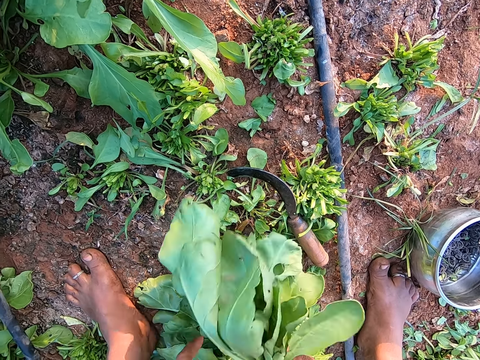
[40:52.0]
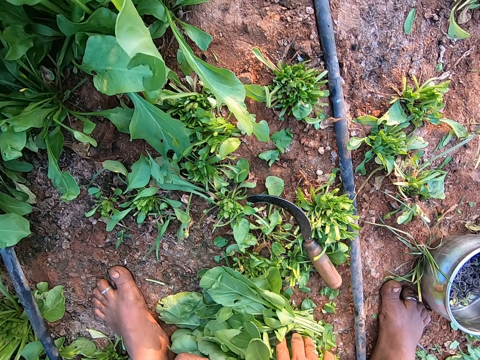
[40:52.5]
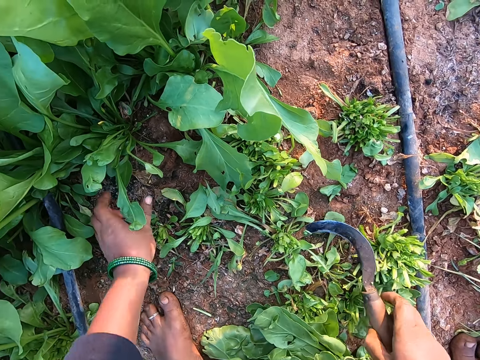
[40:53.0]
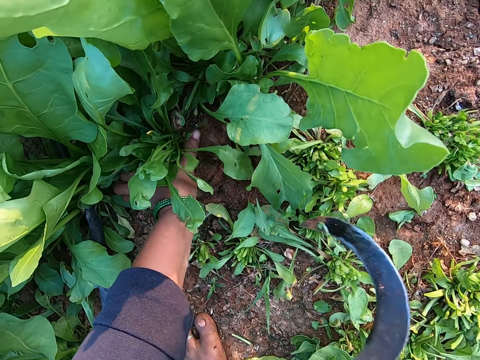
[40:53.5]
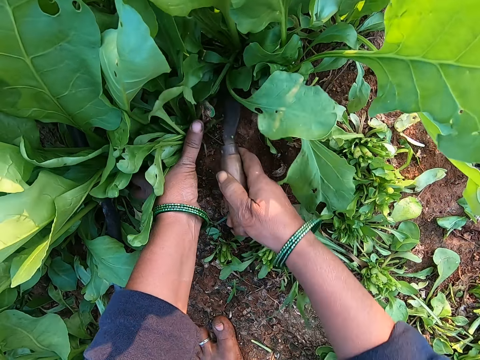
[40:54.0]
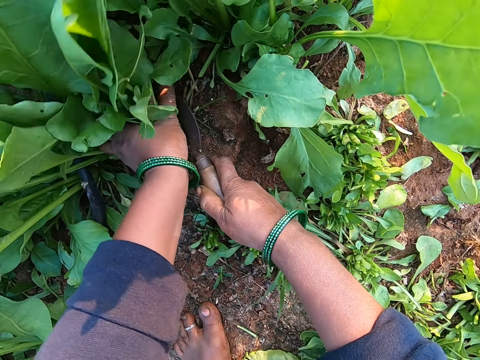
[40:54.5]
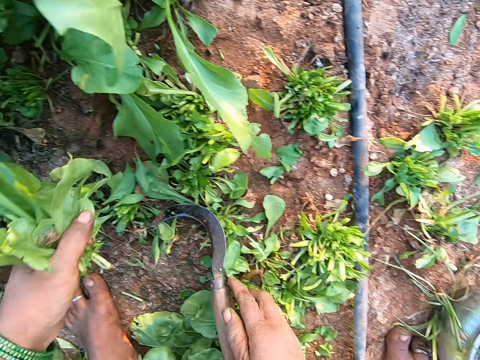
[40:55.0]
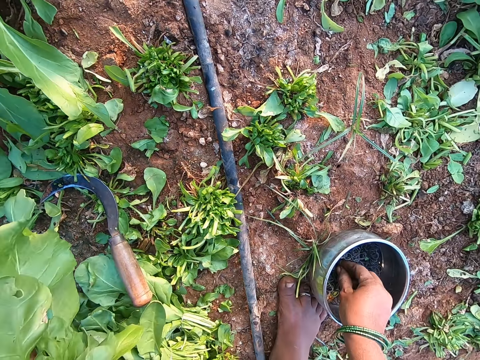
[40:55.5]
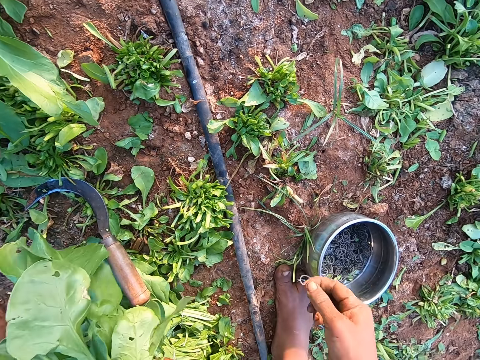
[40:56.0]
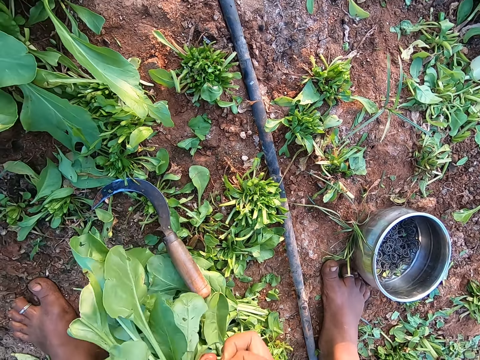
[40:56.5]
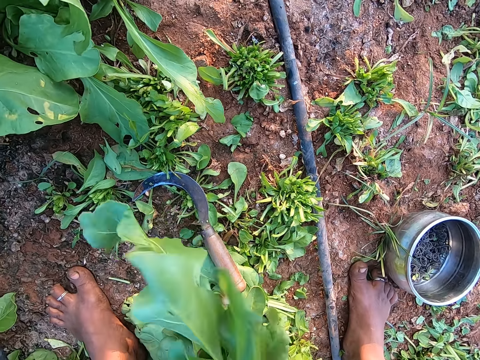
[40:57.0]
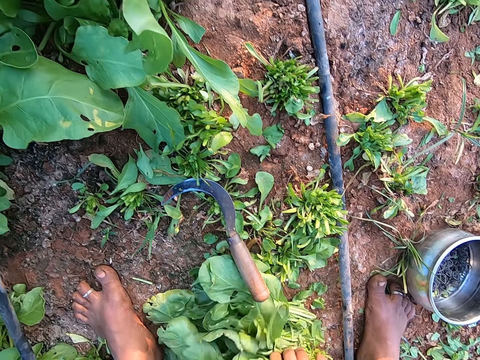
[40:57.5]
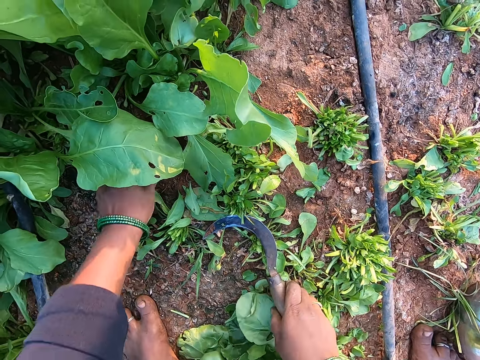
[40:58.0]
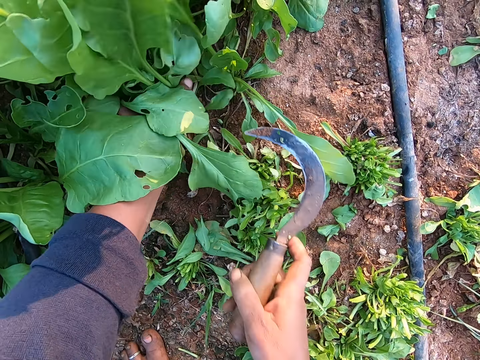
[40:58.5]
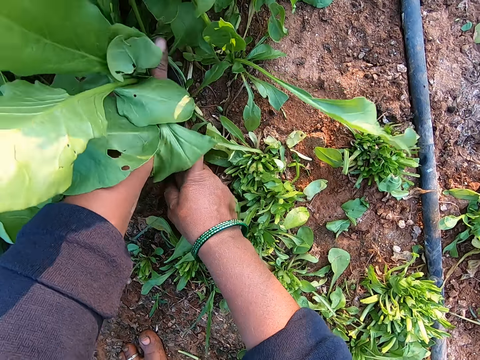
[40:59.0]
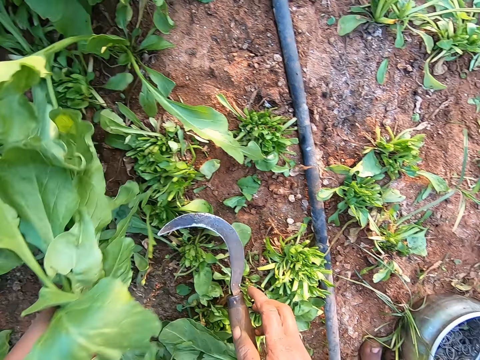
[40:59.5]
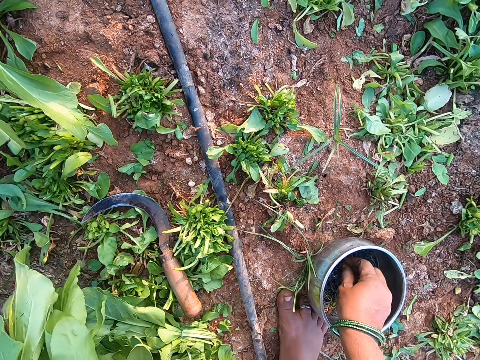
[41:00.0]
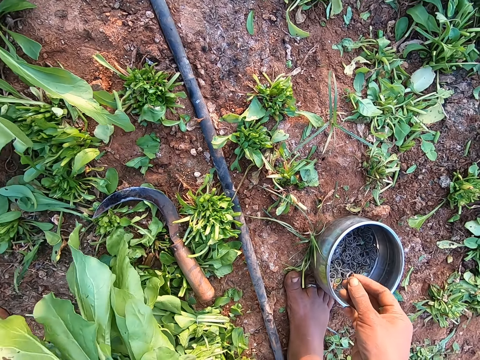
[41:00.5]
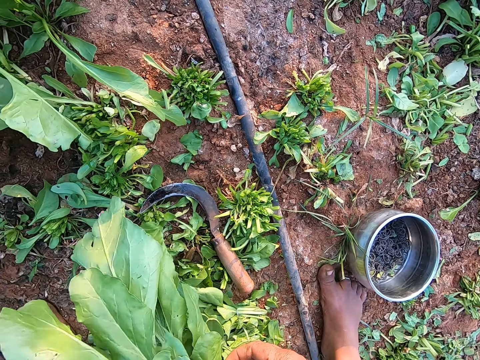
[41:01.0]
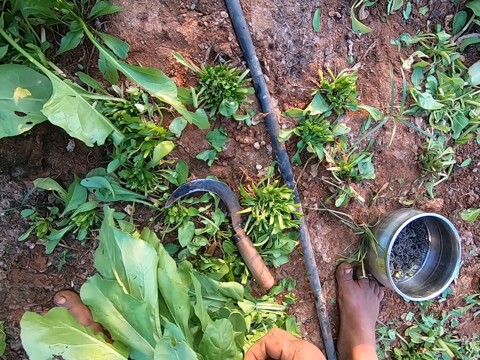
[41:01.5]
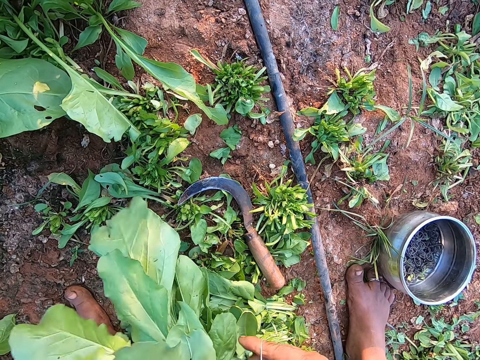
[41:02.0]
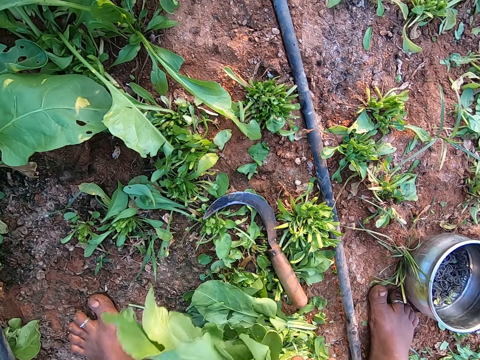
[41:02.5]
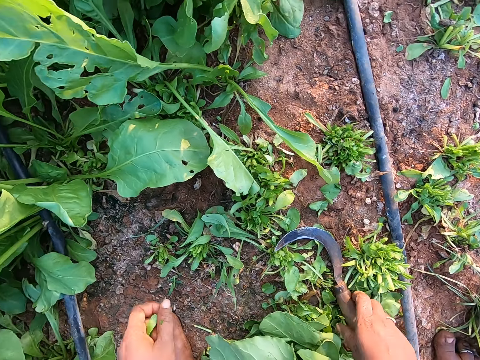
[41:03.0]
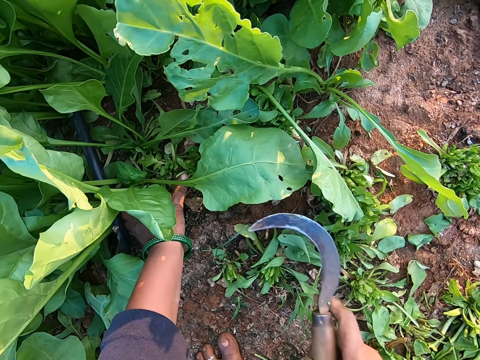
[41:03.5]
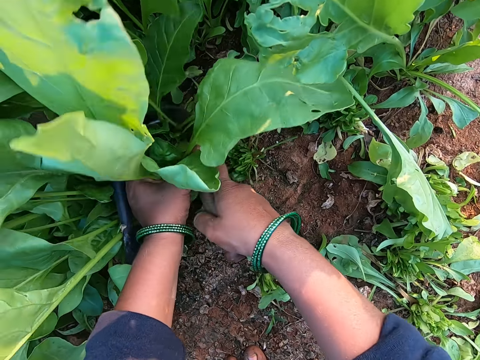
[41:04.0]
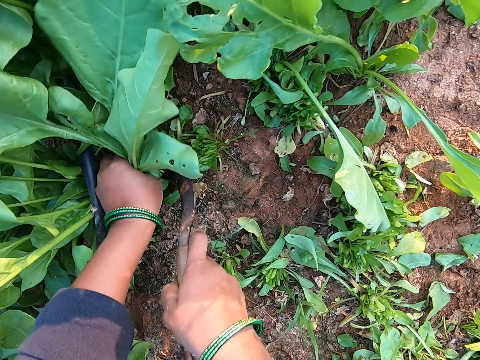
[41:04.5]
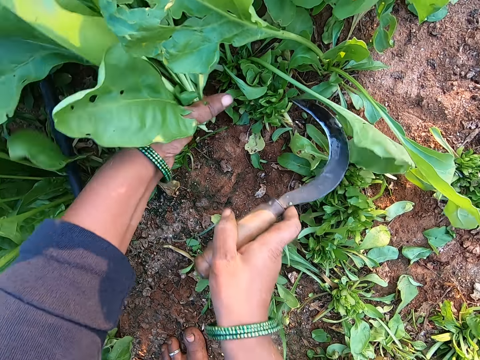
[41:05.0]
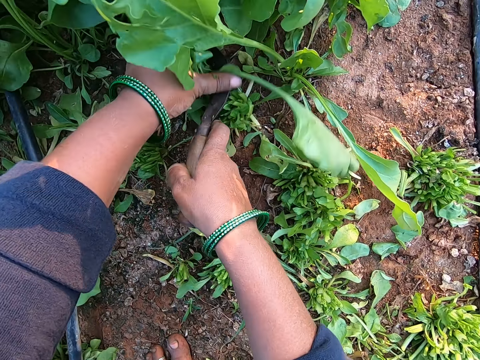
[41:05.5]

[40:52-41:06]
The camera wearer places the collard green leaves on a pile of collard green leaves with both hands. She picks up the sickle from the ground with her right hand. She cuts a bunch of collard green leaves in her left hand with the sickle in her right hand. She drops the sickle in her right hand on the ground. She picks a rubber band from the container on the ground with her right hand. She puts the rubber band in her right hand around the collard green leaves in her left hand. She does so again. She places the collard green leaves on the pile of collard green leaves with both hands. She picks up the sickle from the ground with her right hand. She cuts a bunch of collard green leaves in her left hand with the sickle in her right hand. She drops the sickle in her right hand on the ground. She picks a rubber band from the container on the ground with her right hand. She puts the rubber band in her right hand around the collard green leaves in her left hand. She places the collard green leaves on the pile of collard green leaves with both hands. She picks up the sickle from the ground with her right hand. She cuts a bunch of collard green leaves in her left hand with the sickle in her right hand. She does so again.

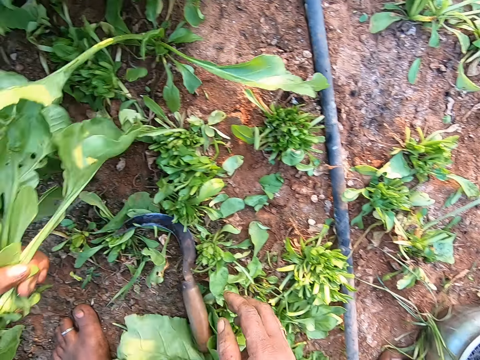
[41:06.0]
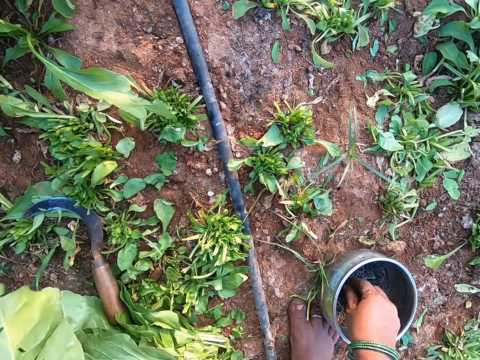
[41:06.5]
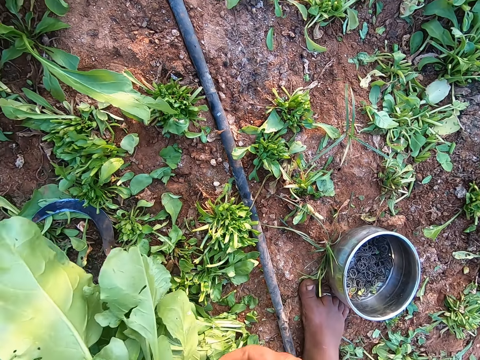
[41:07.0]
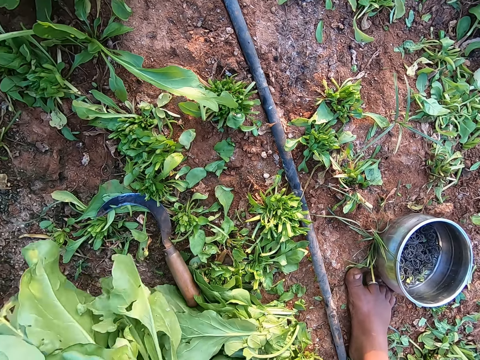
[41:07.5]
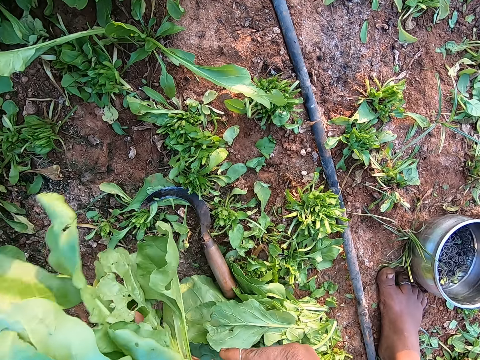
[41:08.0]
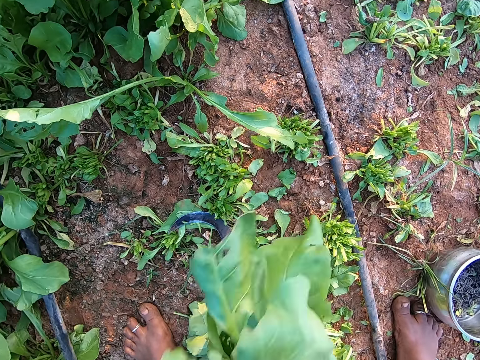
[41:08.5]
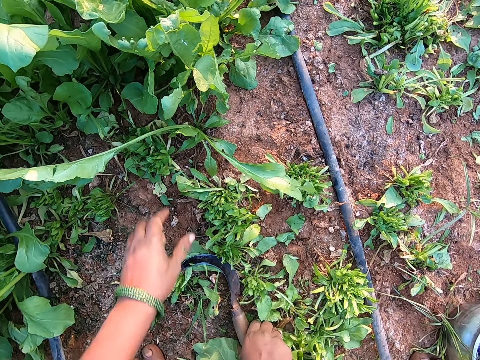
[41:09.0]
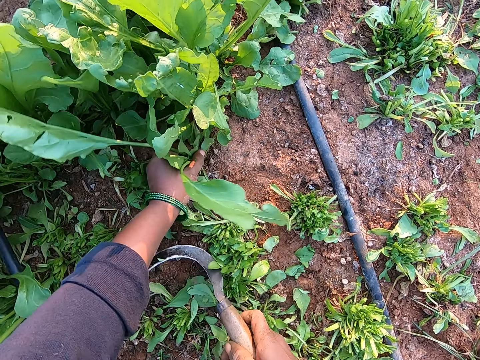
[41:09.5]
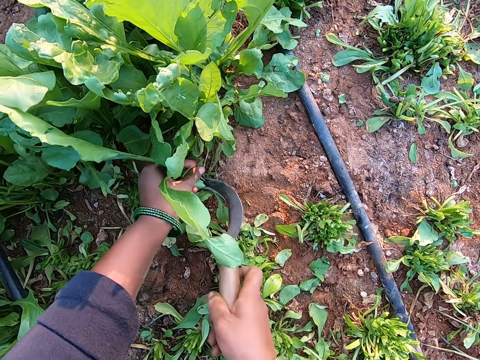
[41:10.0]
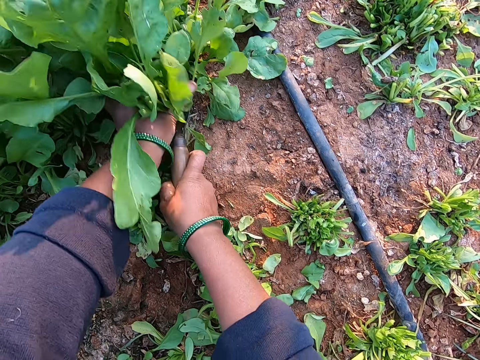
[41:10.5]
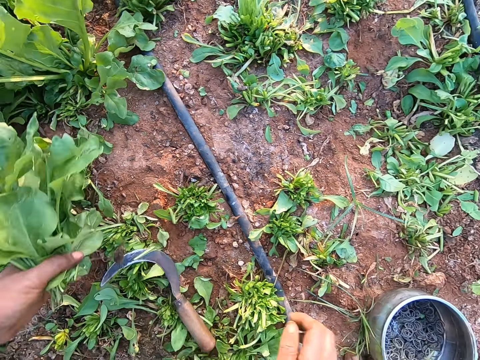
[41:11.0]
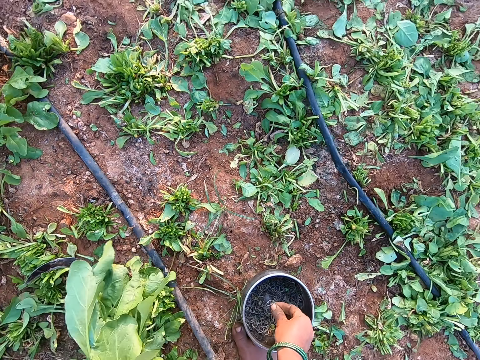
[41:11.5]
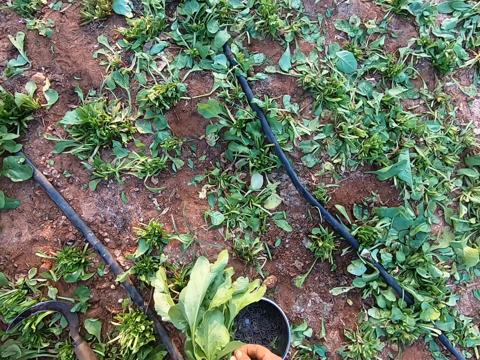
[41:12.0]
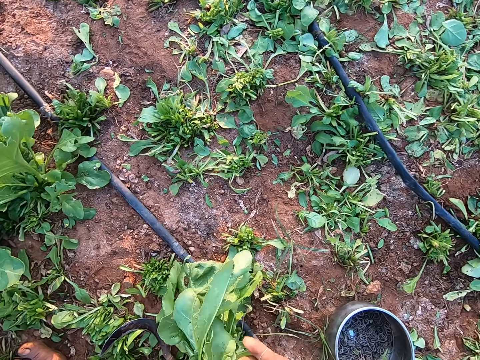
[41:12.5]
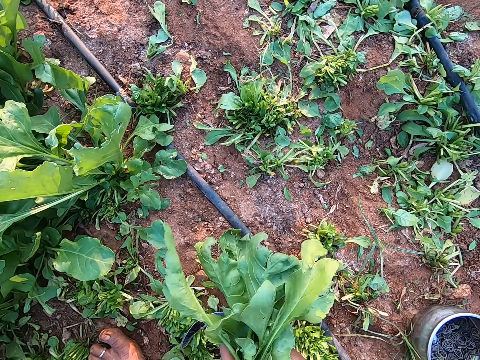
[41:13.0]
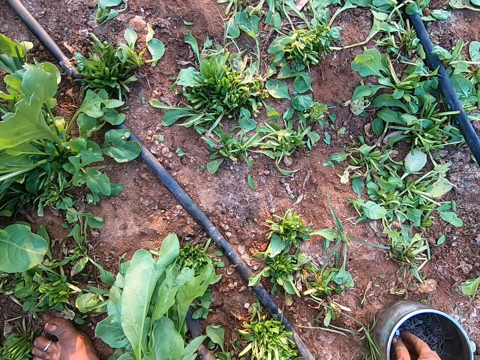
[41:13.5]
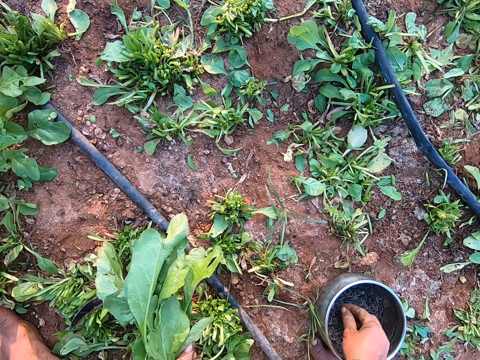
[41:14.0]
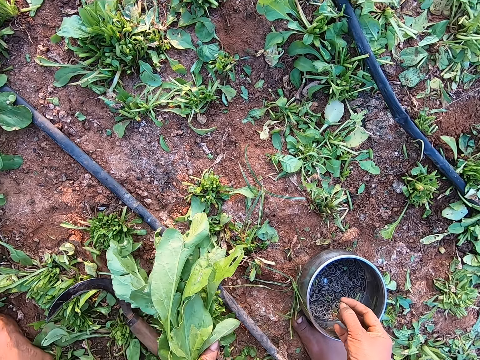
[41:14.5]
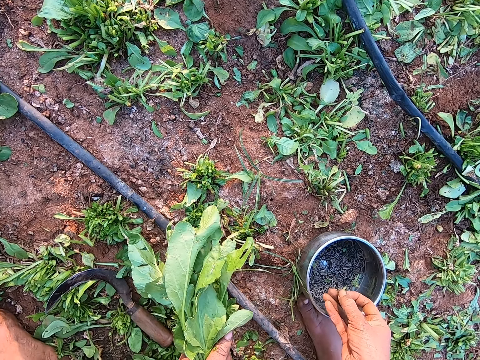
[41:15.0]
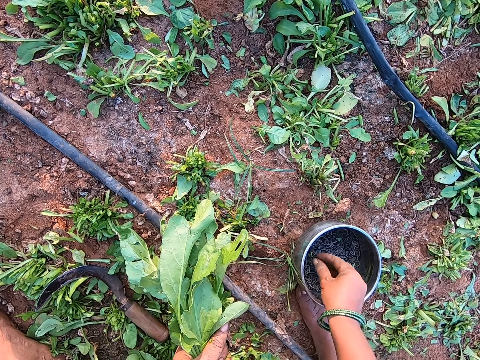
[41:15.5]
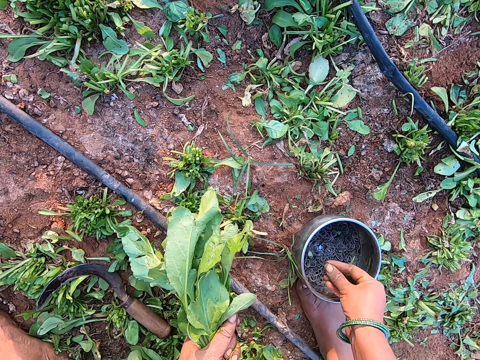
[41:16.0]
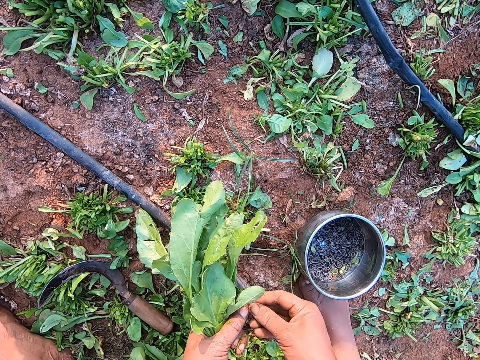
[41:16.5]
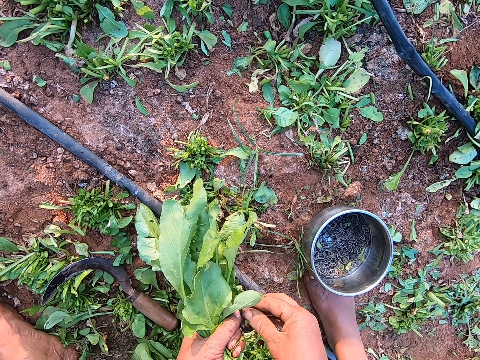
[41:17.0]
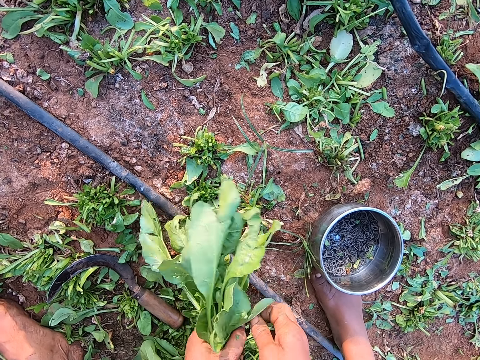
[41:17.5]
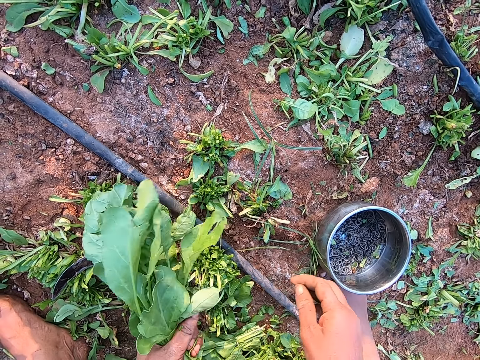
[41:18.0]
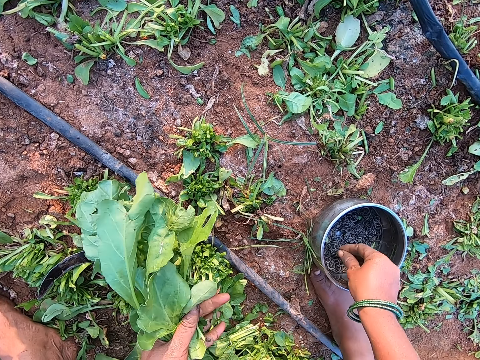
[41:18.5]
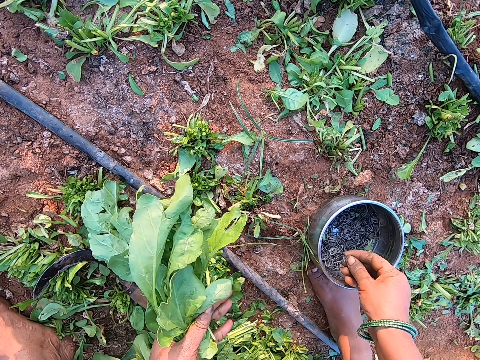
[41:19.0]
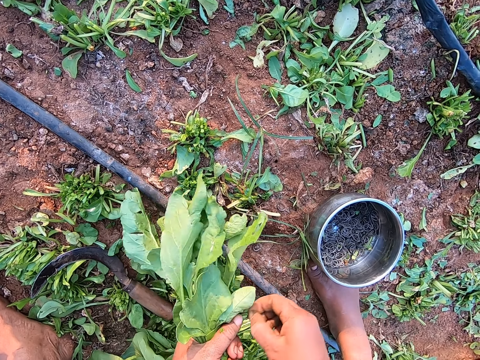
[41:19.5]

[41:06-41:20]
The camera wearer drops the sickle in her right hand on the ground. She picks a rubber band from the container on the ground with her right hand. She puts the rubber band in her right hand around the collard green leaves in her left hand. She picks up the sickle from the ground with her right hand. She cuts a bunch of collard green leaves in her left hand with the sickle in her right hand. She does so again. She drops the sickle in her right hand on the ground. She picks a rubber band from the container on the ground with her right hand. She puts the rubber band in her right hand around the collard green leaves in her left hand. She picks a rubber band from the container on the ground with her right hand. She puts the rubber band in her right hand around the collard green leaves in her left hand. She picks a rubber band from the container on the ground with her right hand.
